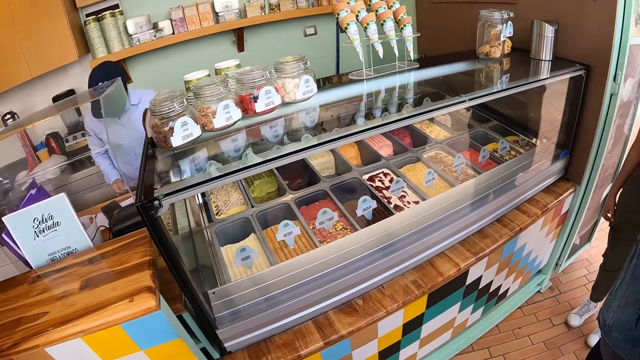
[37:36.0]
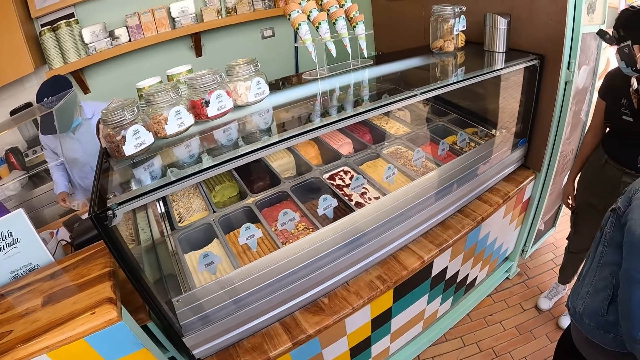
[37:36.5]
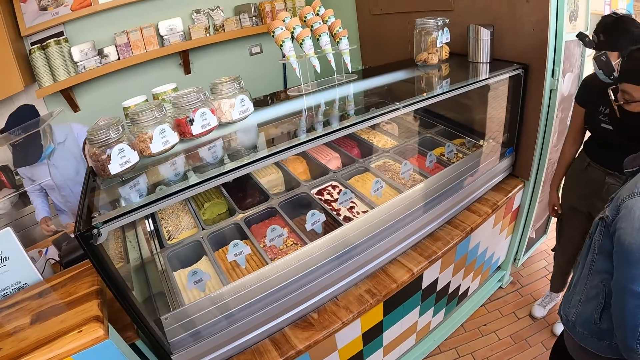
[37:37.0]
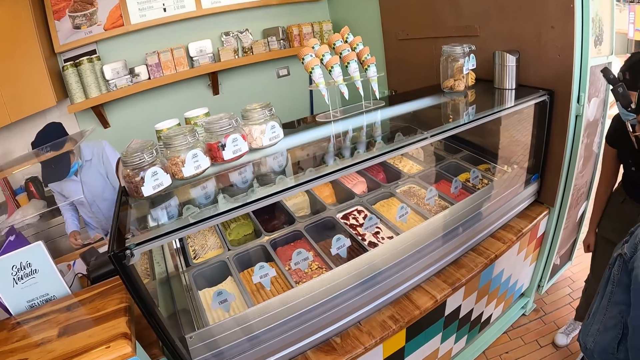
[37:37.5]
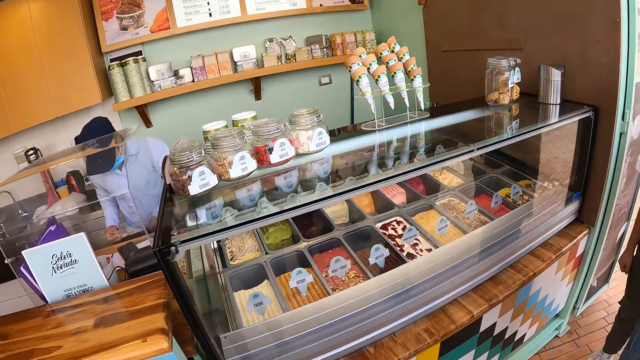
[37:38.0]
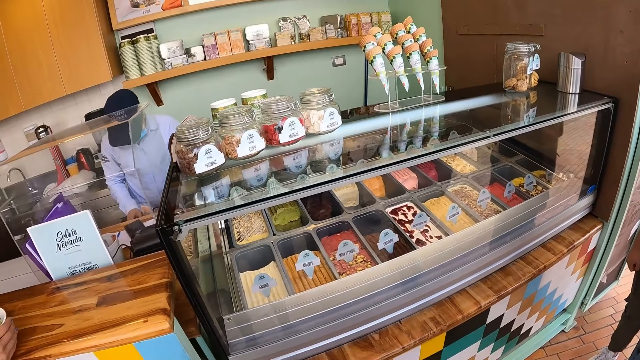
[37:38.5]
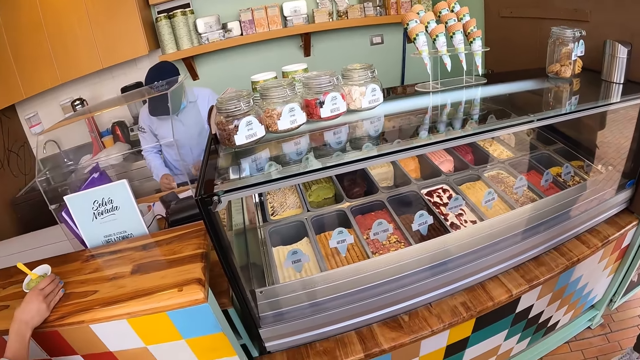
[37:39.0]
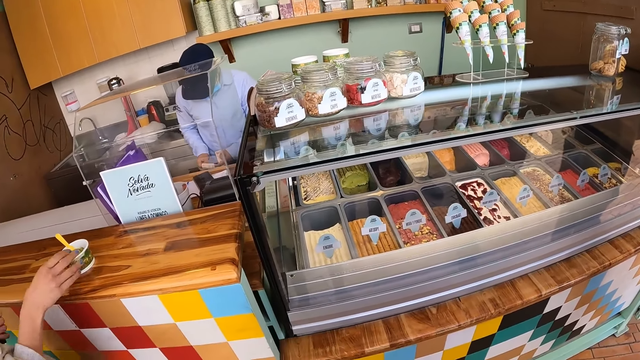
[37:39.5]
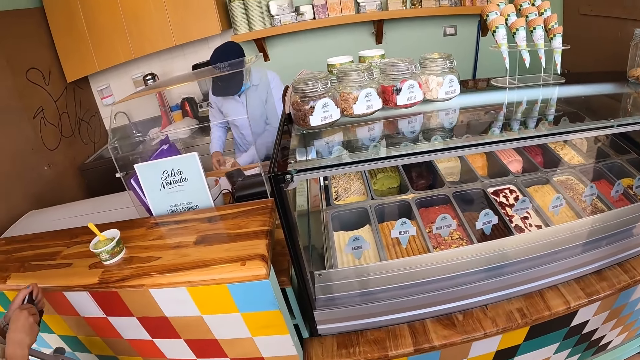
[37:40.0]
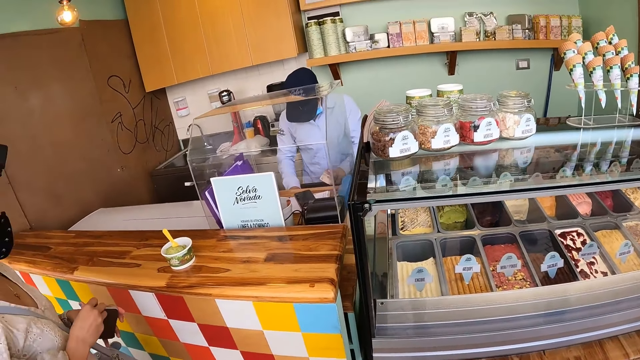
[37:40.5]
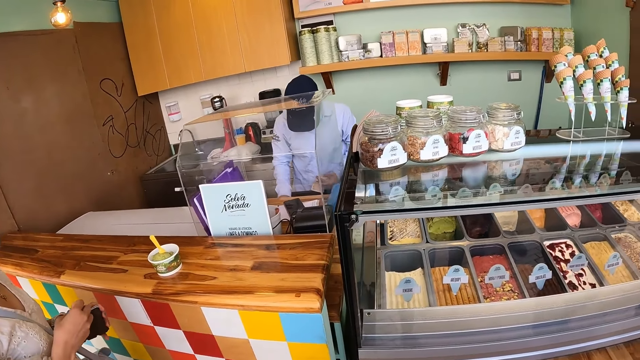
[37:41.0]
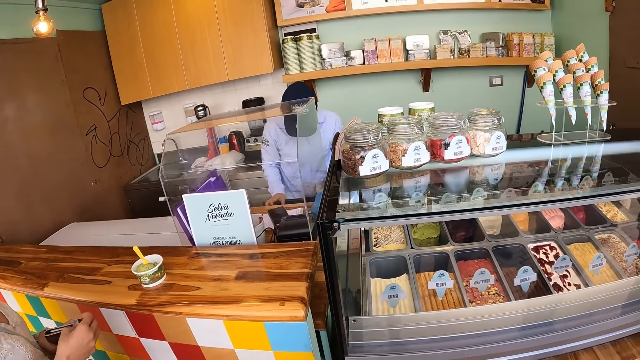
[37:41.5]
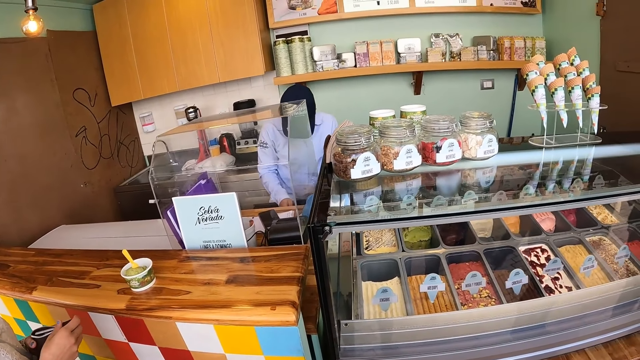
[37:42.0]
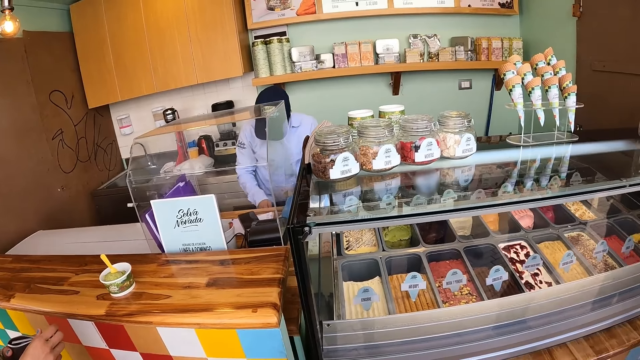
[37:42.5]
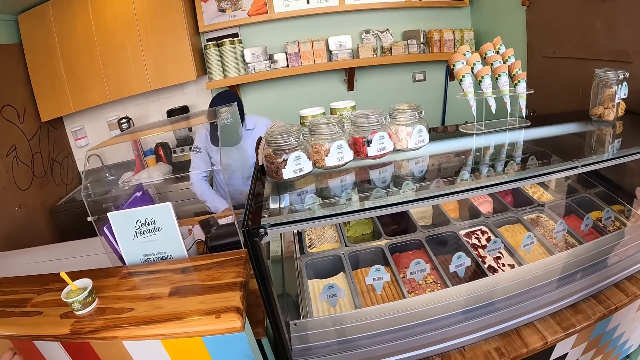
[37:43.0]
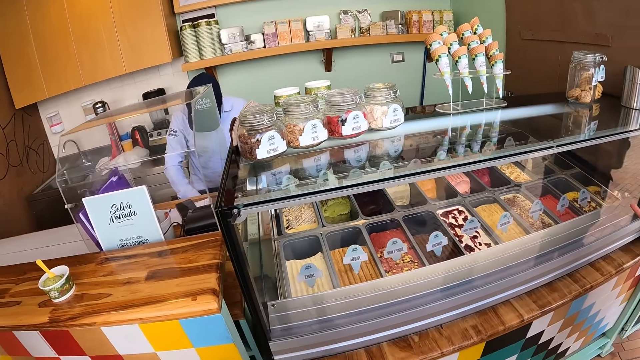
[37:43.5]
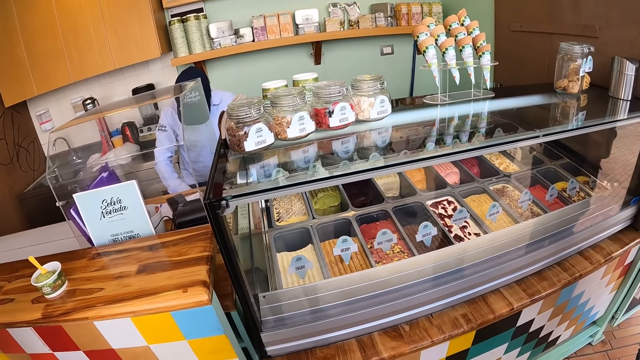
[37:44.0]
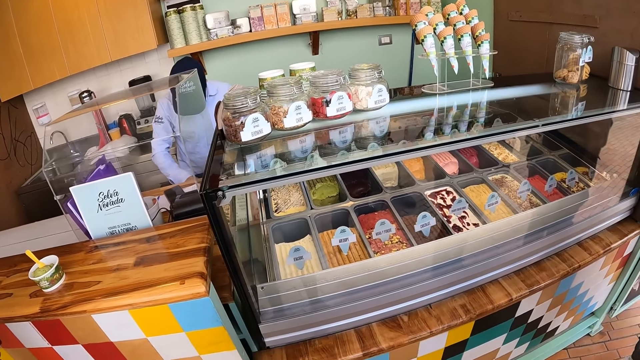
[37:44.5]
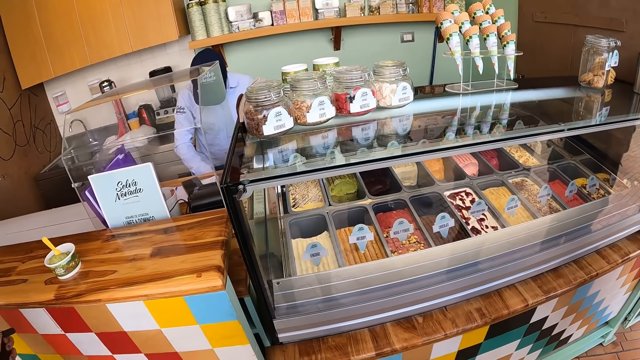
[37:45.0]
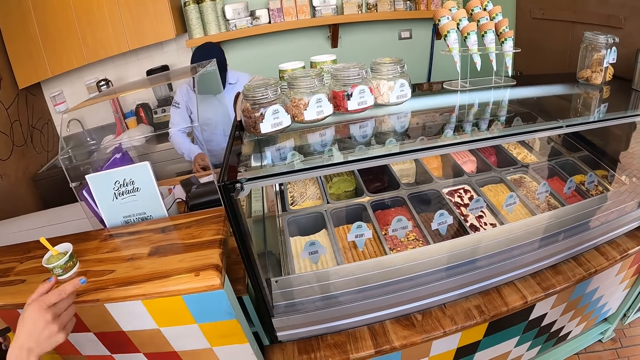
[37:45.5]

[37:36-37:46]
A woman keeps the money in the shelf. The woman counts the money and arranges the money. Another woman drops the ice cream in the table. The other woman opens the purse.

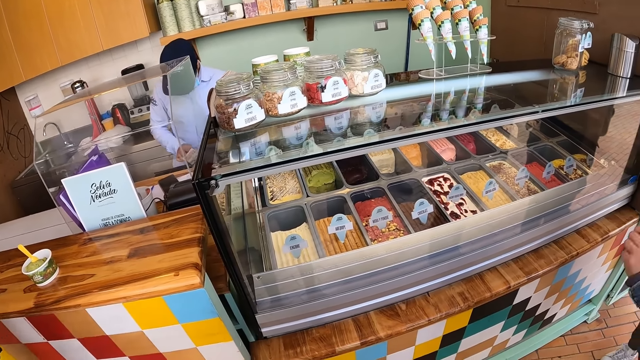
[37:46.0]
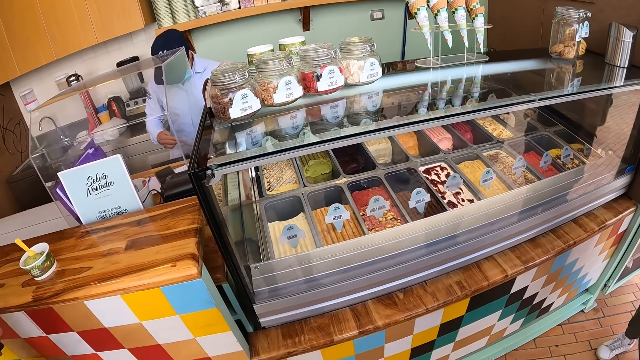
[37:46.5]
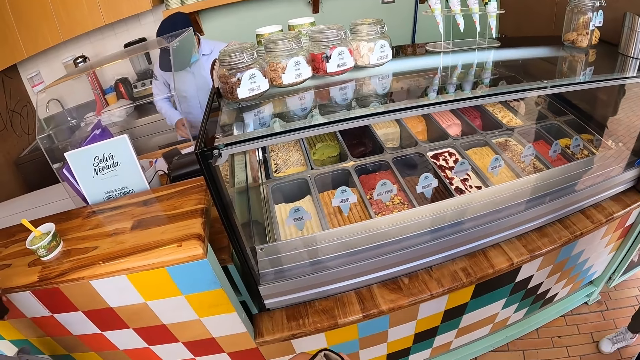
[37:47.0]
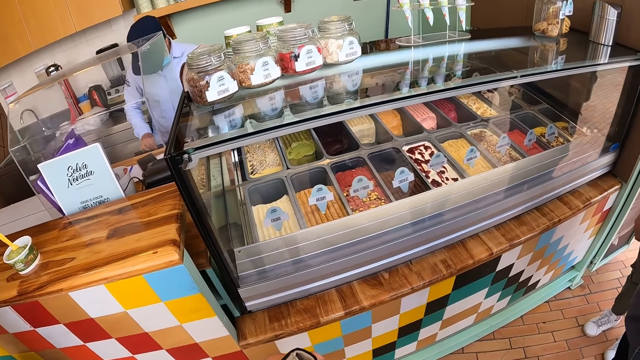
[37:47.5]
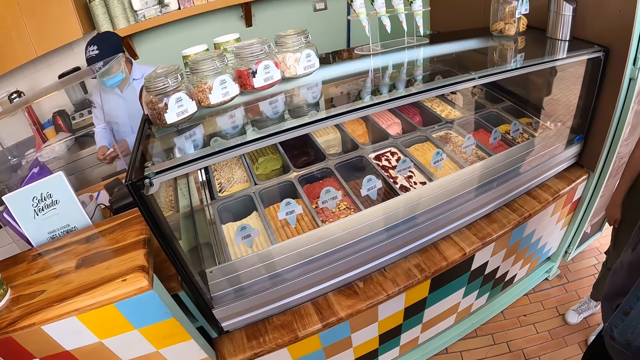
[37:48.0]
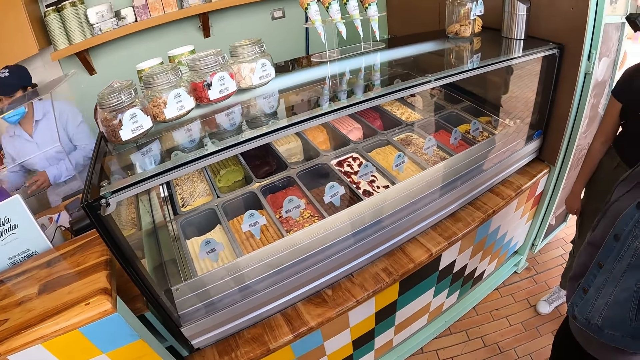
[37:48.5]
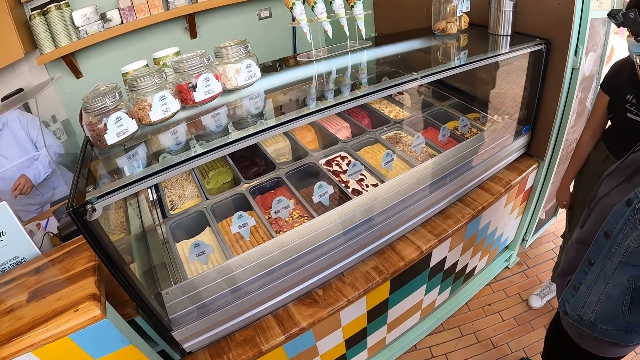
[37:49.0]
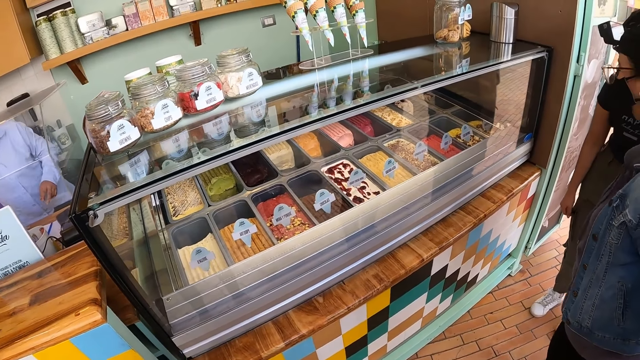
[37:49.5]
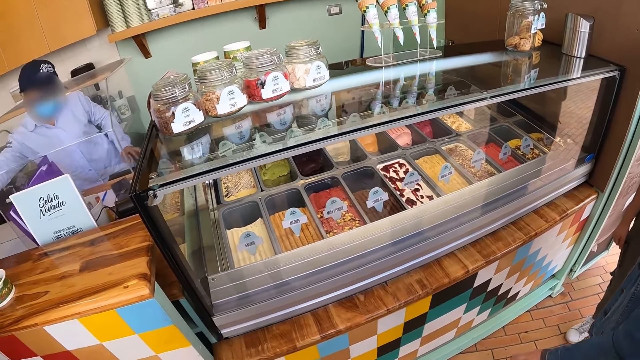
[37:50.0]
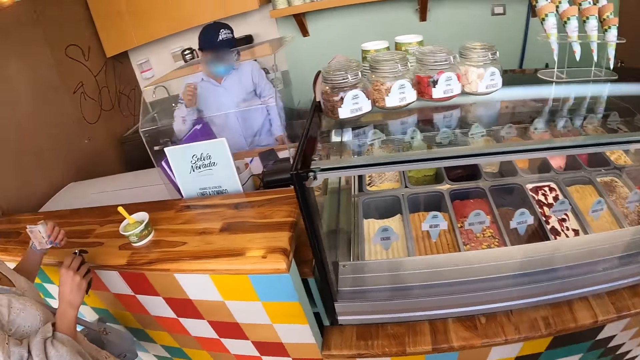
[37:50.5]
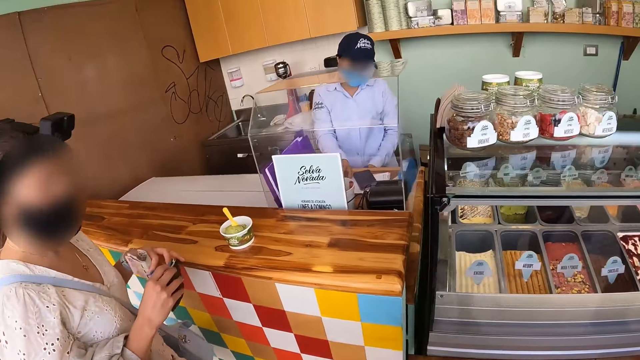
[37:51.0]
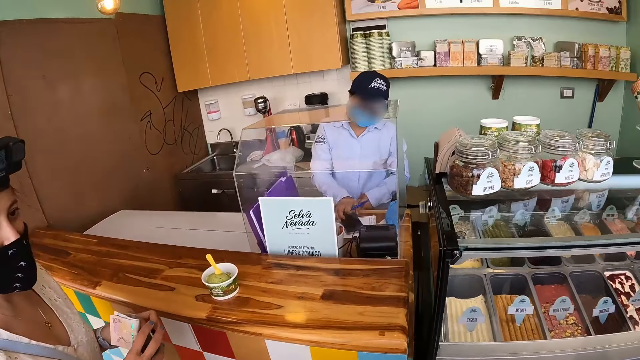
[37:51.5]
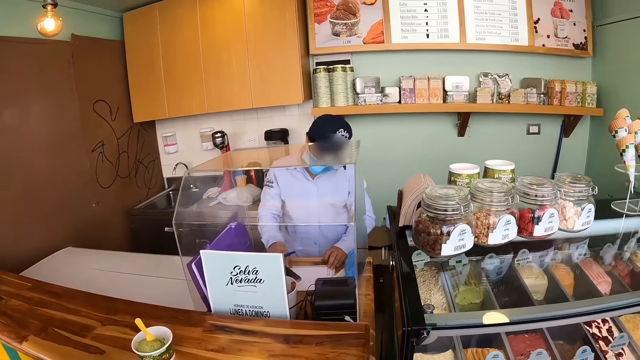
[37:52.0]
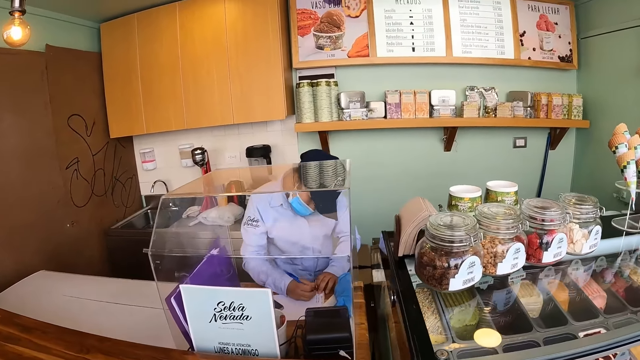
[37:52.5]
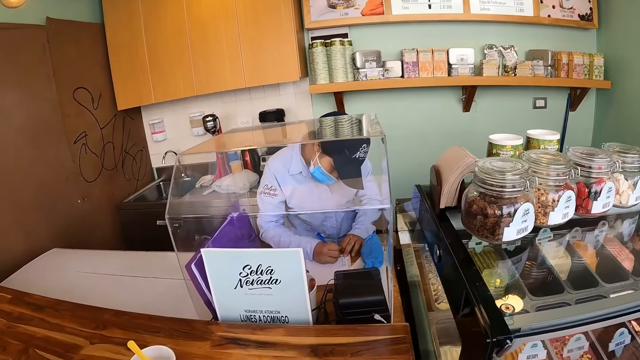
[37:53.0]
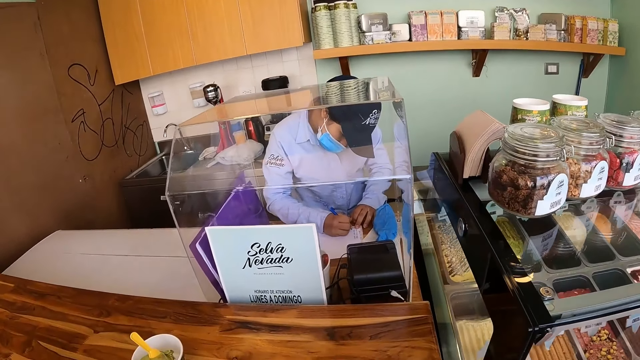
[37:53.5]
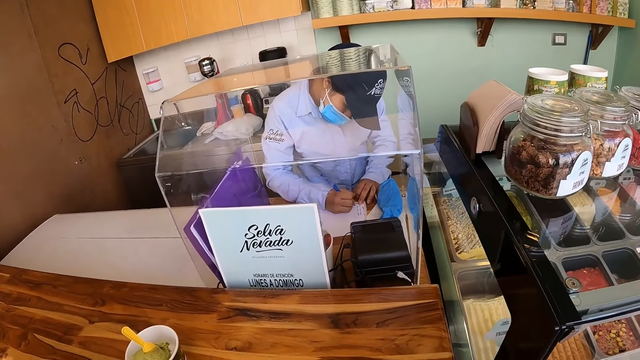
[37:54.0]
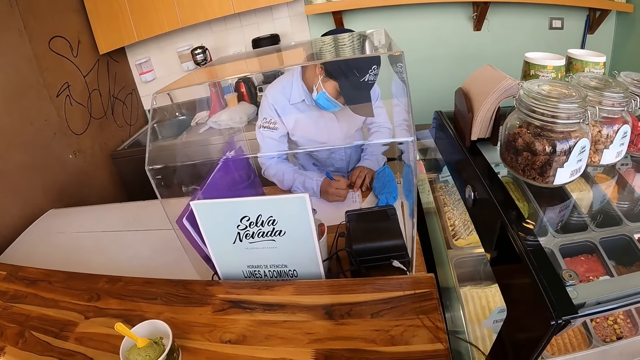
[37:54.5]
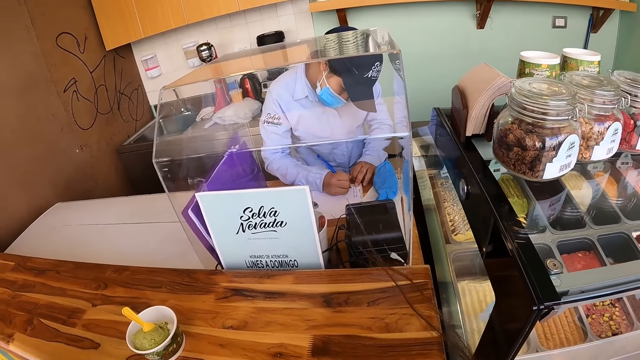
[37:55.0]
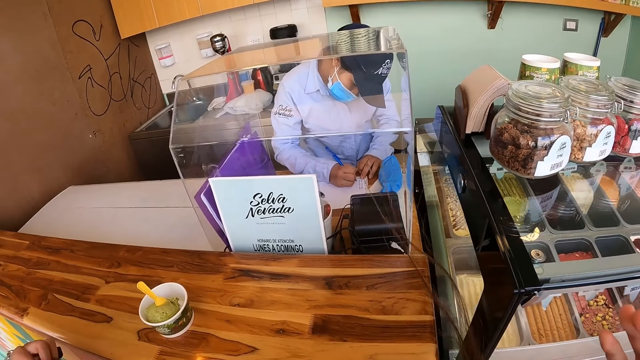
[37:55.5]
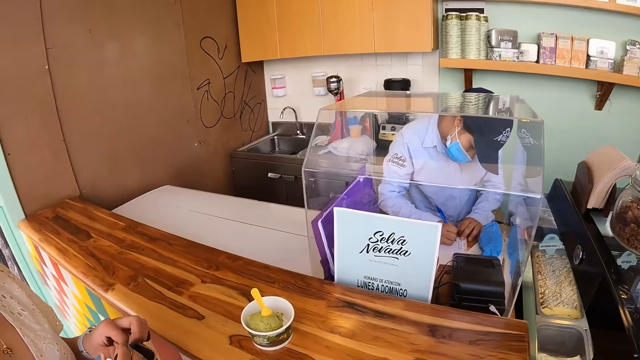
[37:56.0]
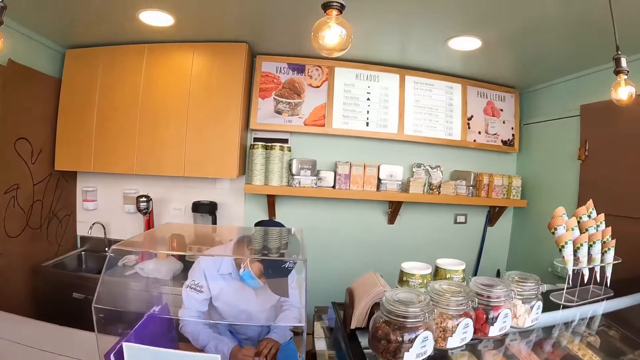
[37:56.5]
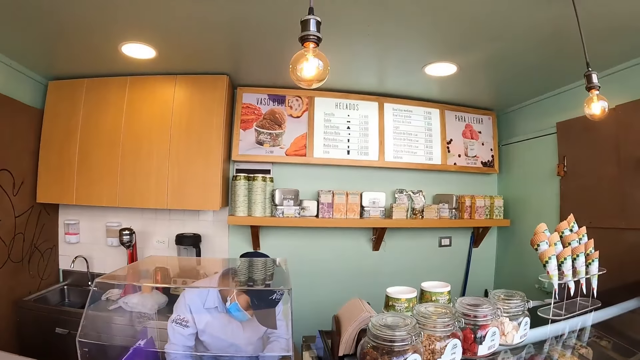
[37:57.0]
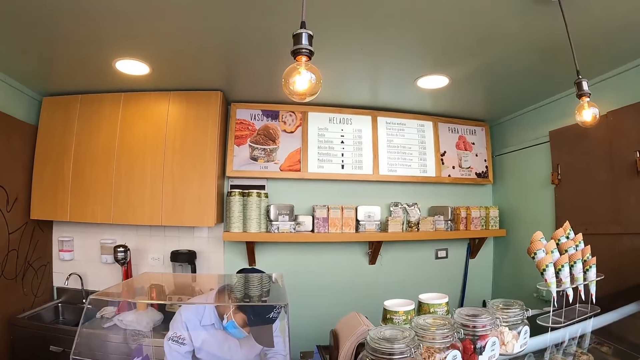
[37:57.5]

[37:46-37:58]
A woman gives another woman the money. The other woman writes on paper. The first woman writes on the book.
